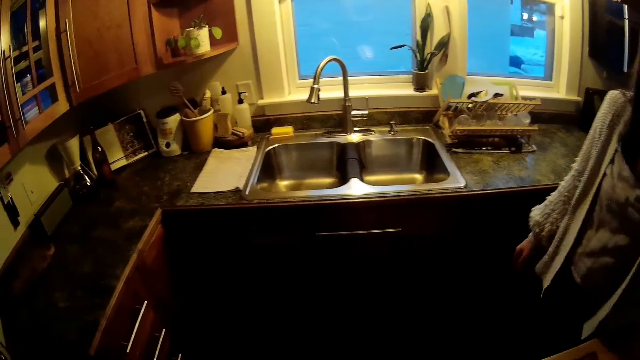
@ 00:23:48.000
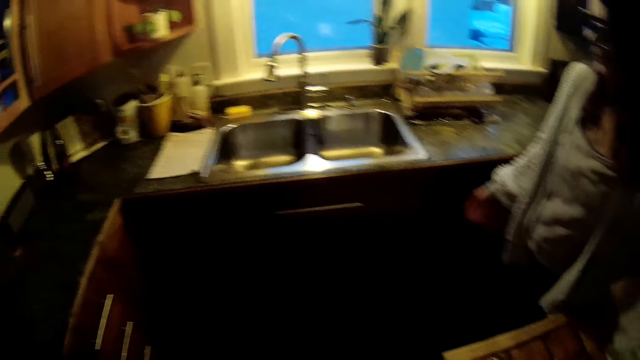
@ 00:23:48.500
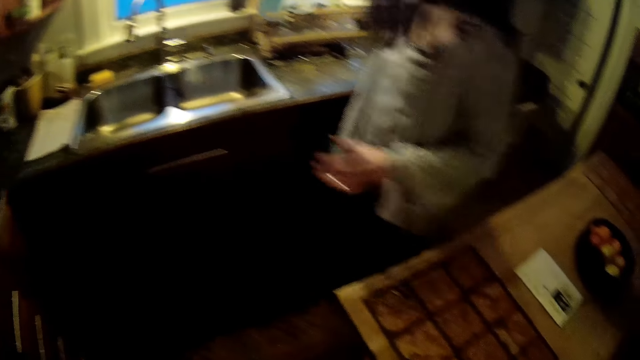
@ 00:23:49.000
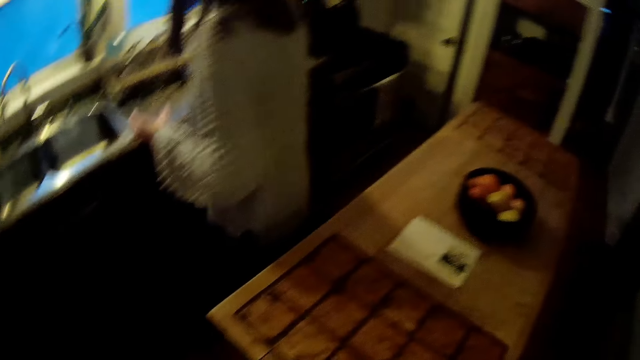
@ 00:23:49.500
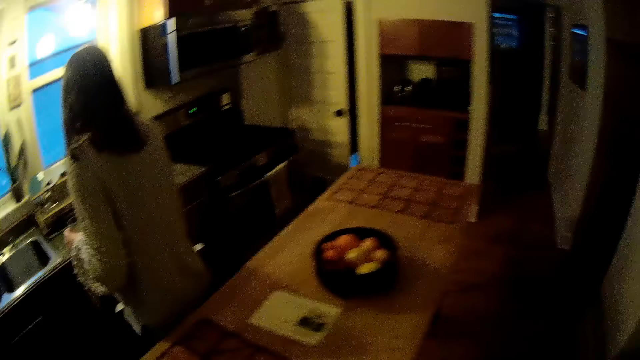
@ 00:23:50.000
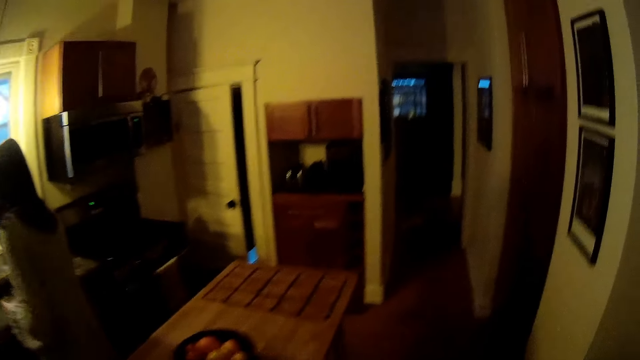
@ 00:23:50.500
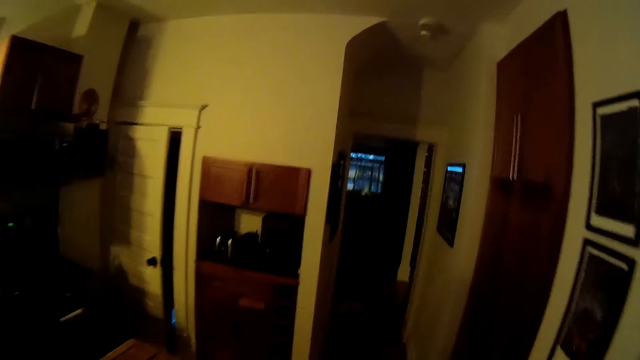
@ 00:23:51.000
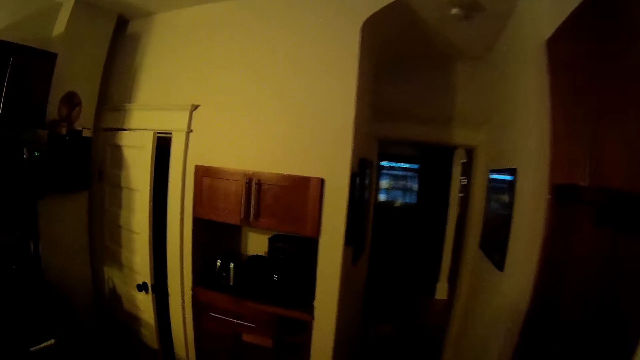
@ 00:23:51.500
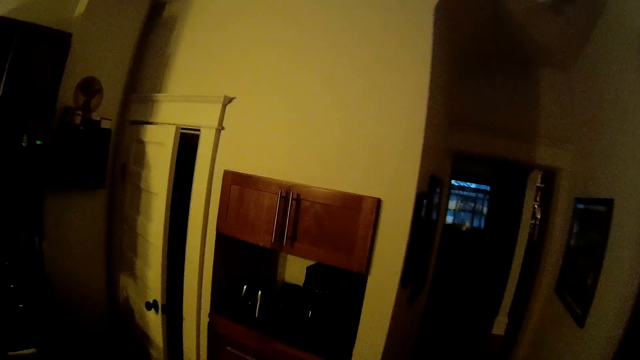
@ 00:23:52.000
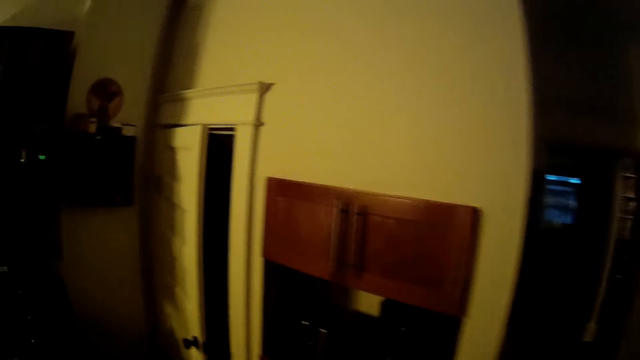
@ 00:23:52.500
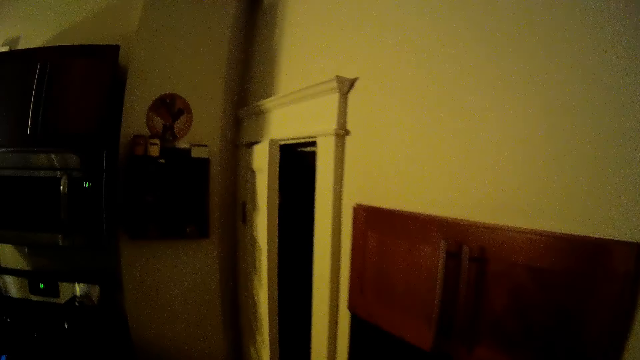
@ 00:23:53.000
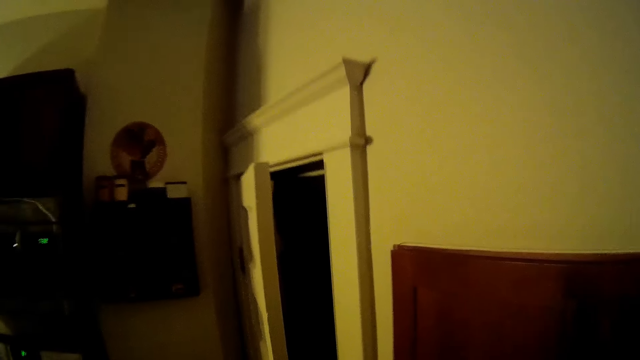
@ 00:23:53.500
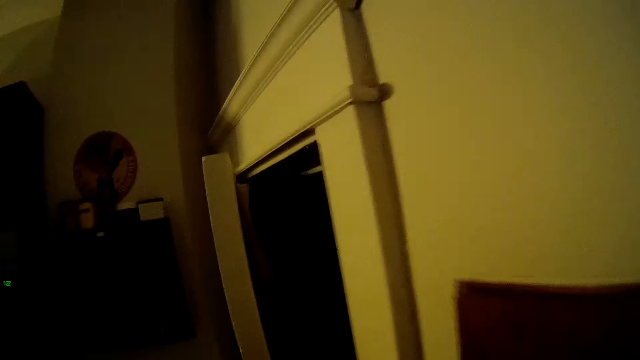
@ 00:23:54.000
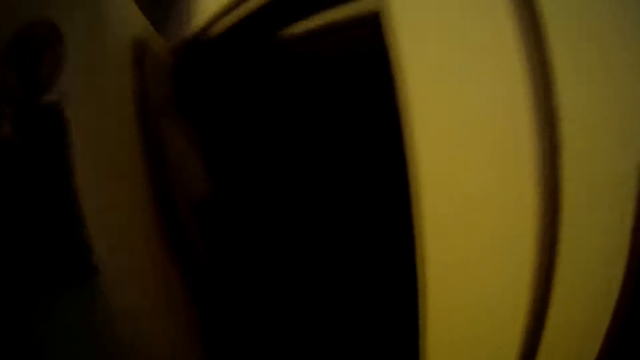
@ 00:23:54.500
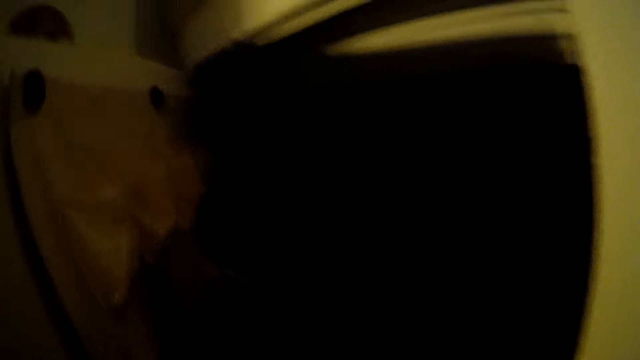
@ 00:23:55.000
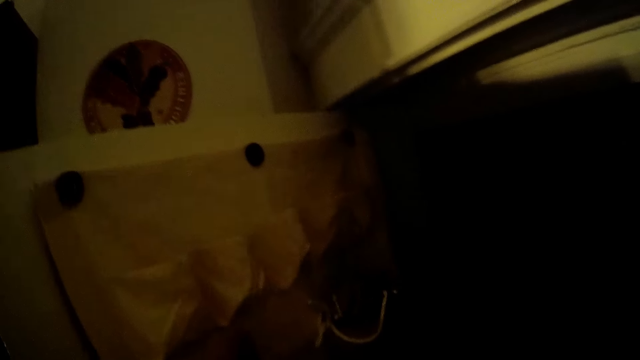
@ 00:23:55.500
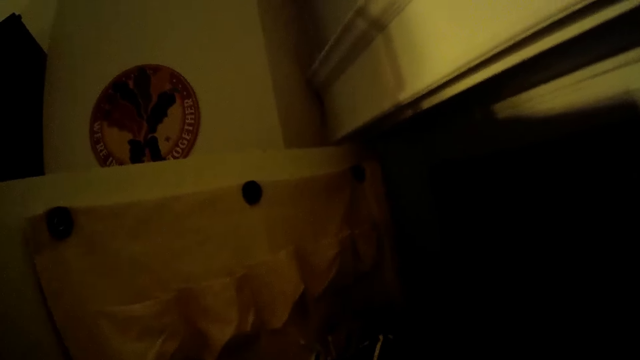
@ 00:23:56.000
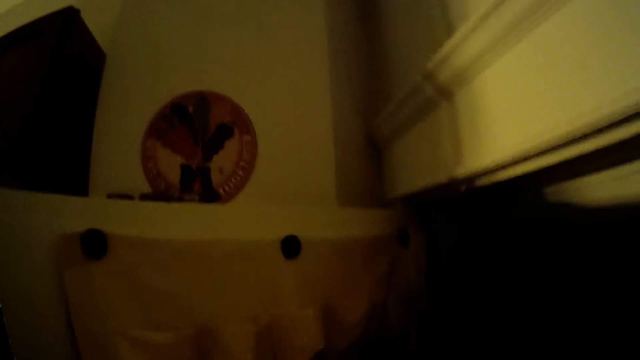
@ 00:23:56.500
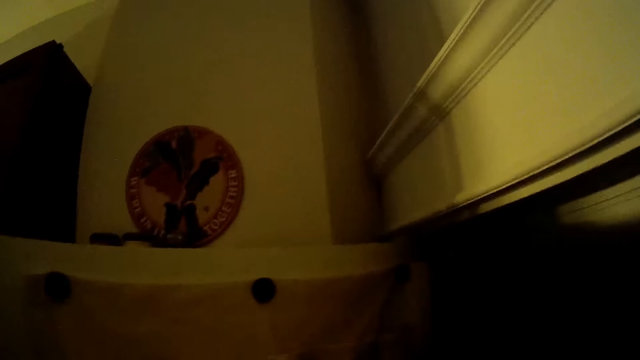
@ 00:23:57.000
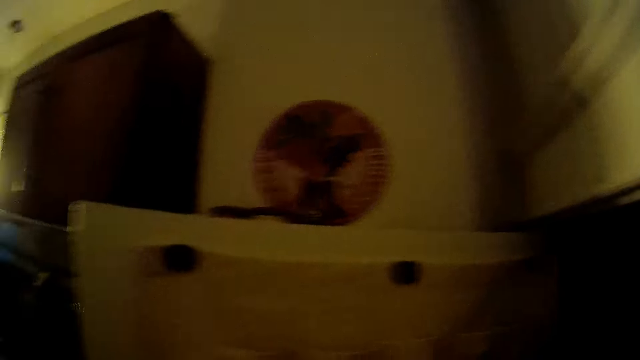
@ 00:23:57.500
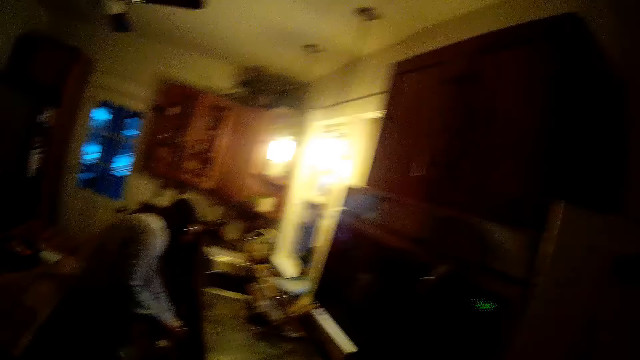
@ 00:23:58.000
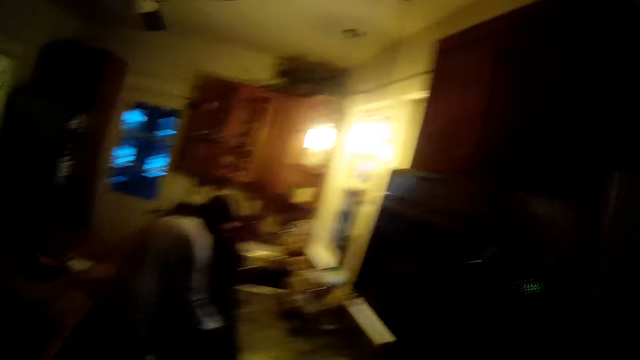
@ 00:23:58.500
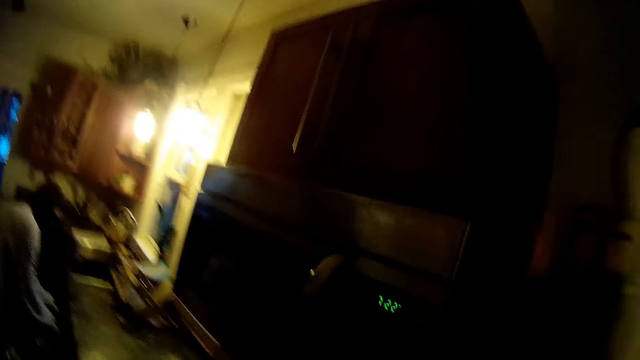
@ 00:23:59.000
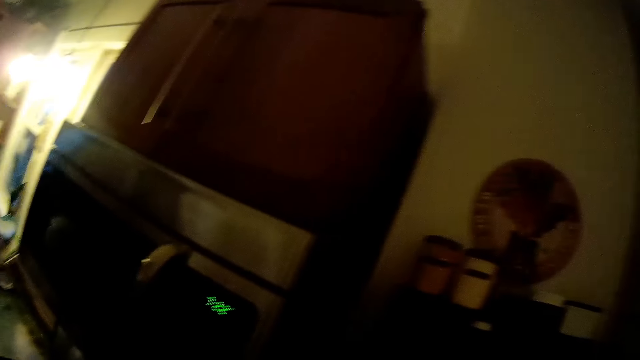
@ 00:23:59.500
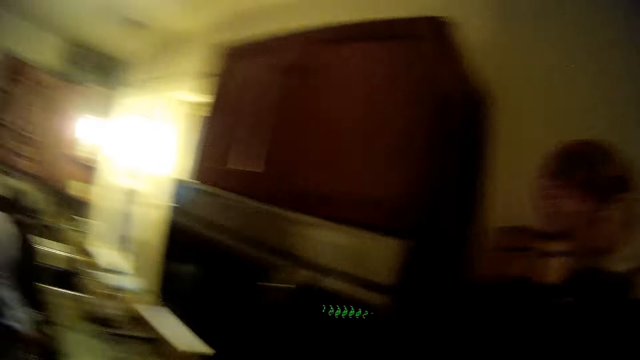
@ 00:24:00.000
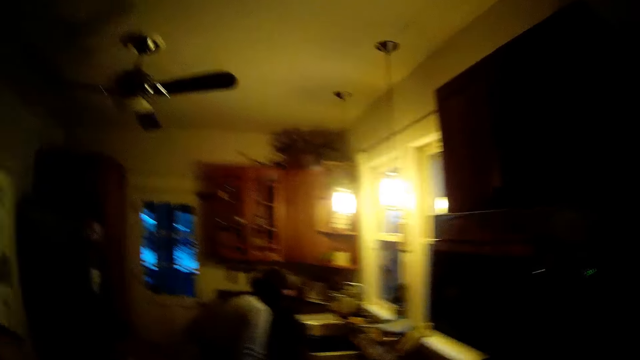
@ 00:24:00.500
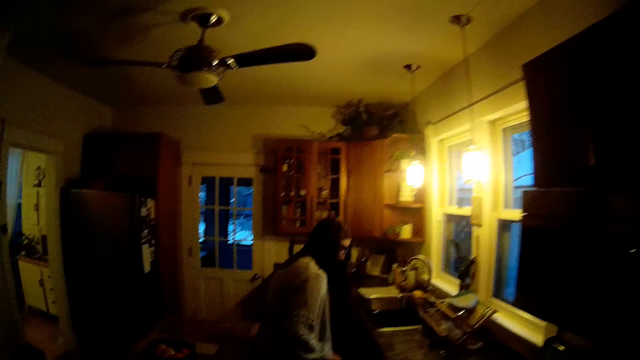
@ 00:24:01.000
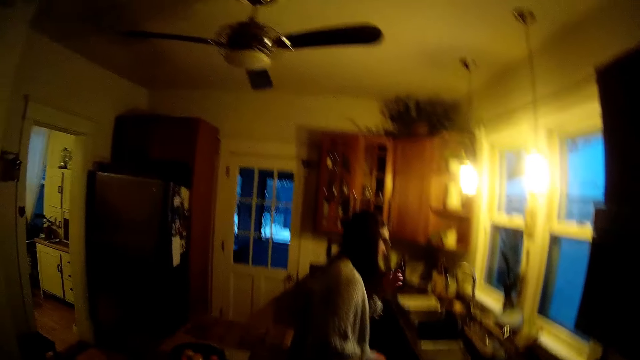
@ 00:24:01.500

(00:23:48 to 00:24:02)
A woman picks up a glass cup on the center table in the kitchen with her left hand. The camera wearer opens a door with his left hand. Another woman arranges some plates in a drawer with both hands. The camera wearer closes the door.

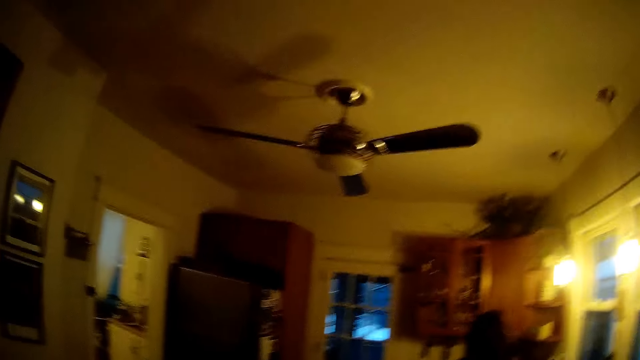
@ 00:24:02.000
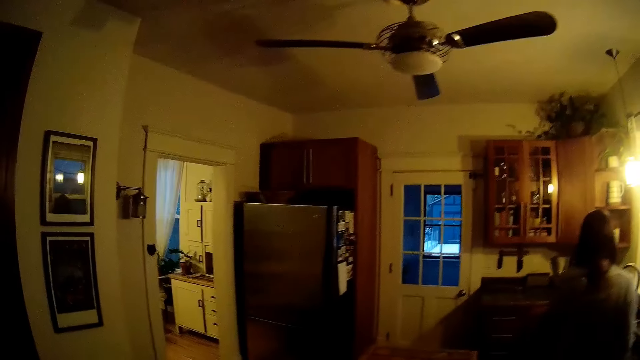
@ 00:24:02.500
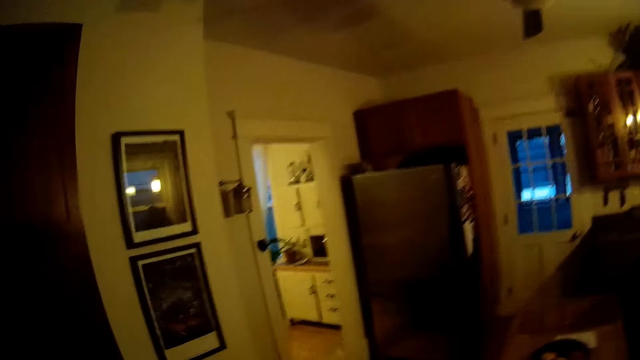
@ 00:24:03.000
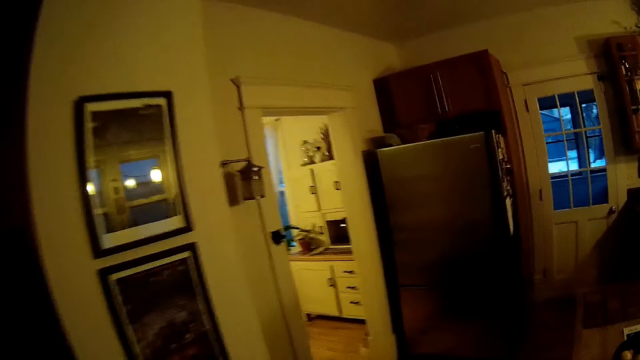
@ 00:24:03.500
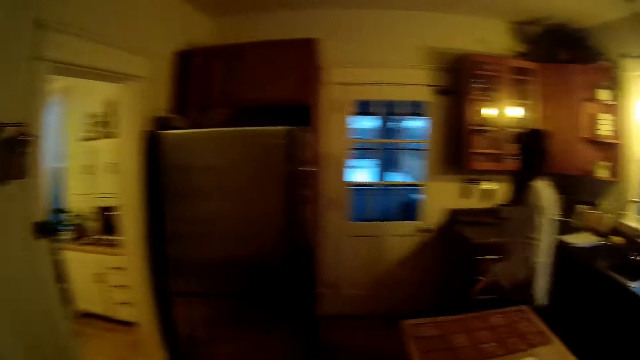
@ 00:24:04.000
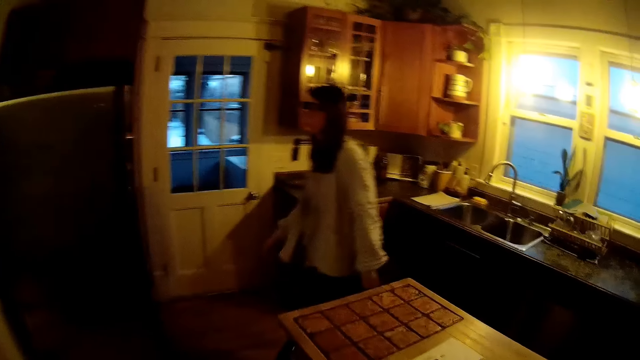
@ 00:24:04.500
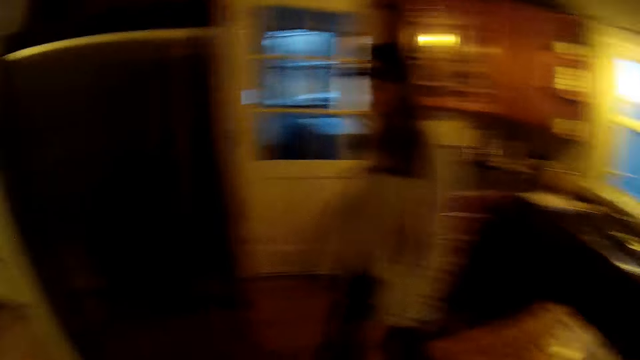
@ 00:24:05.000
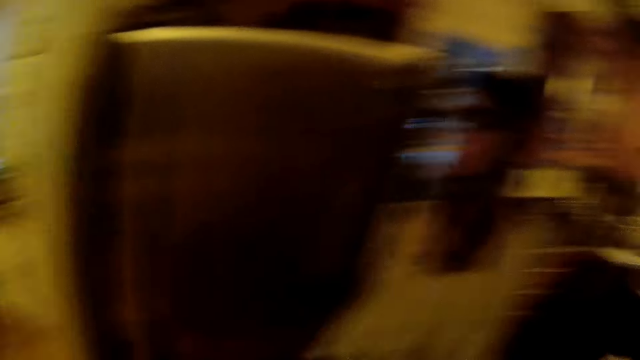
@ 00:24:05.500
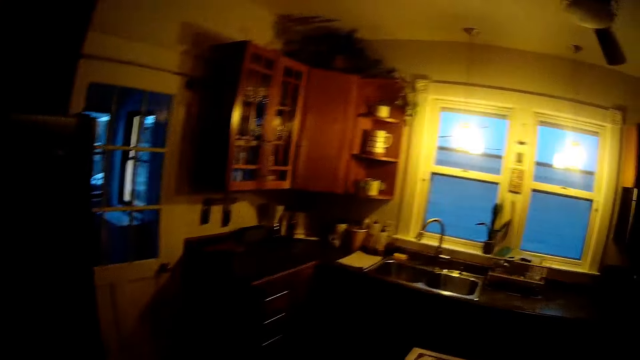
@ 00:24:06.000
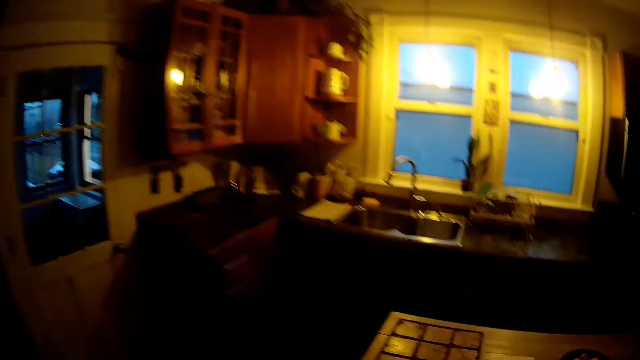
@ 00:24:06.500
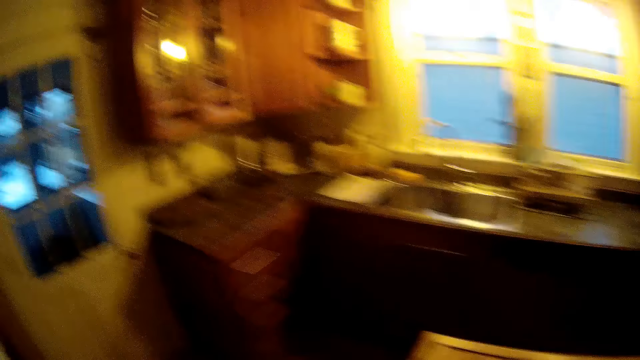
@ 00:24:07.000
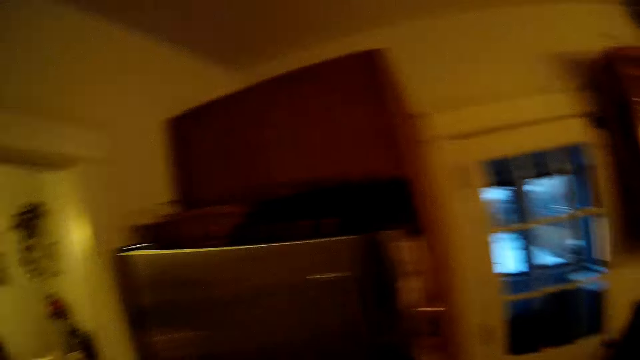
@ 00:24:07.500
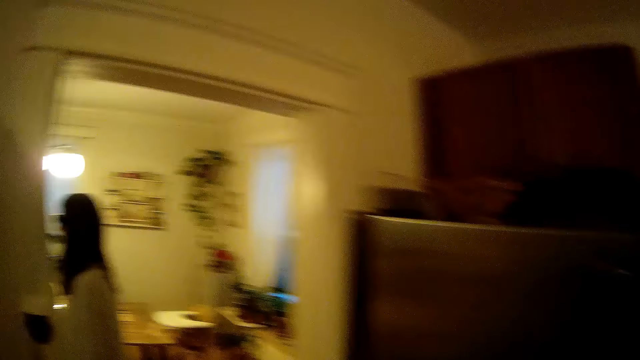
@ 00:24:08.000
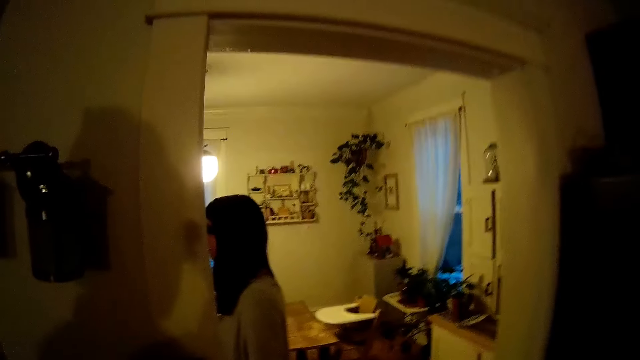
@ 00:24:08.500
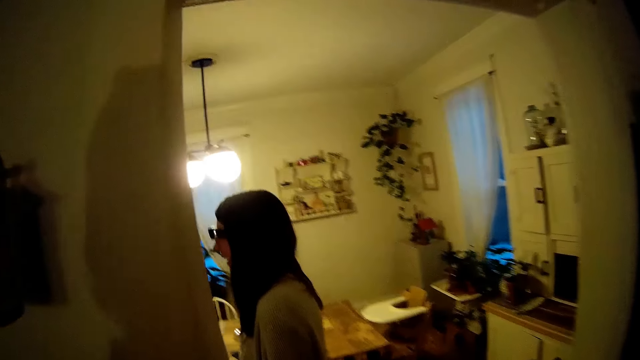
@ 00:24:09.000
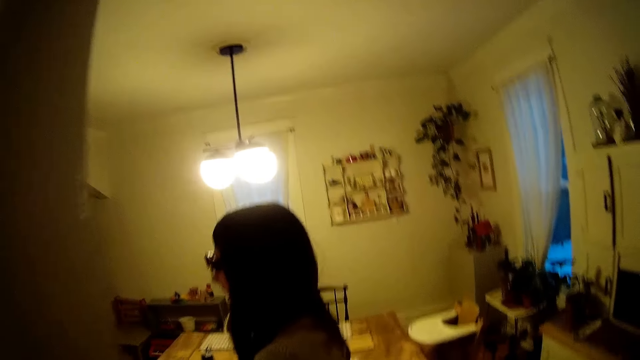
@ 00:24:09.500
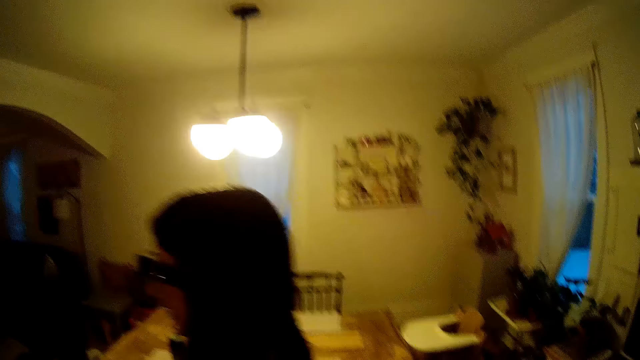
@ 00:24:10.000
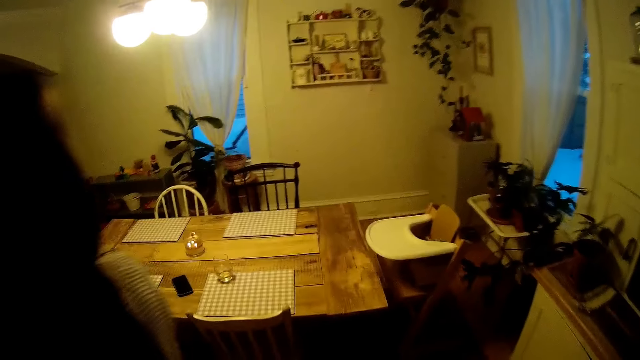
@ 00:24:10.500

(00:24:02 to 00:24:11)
A woman interacts with the camera wearer. The camera wearer talks with the woman. They walk around the kitchen. They walk towards the kitchen.
